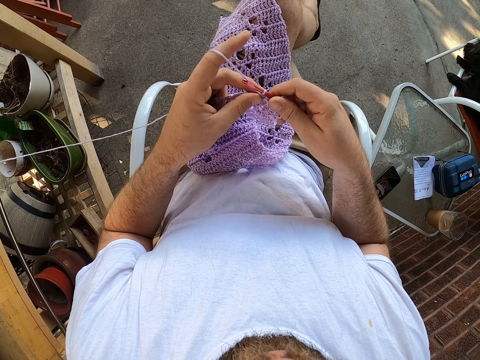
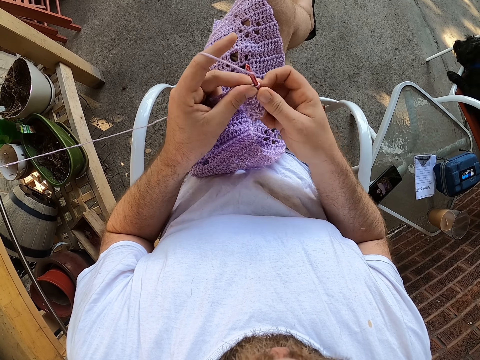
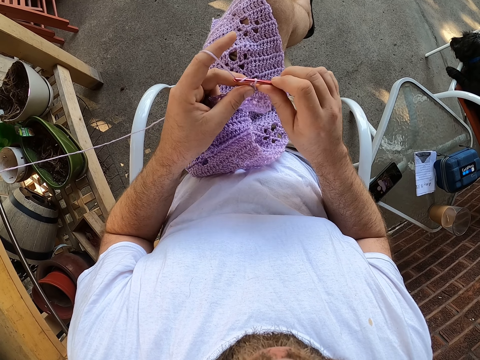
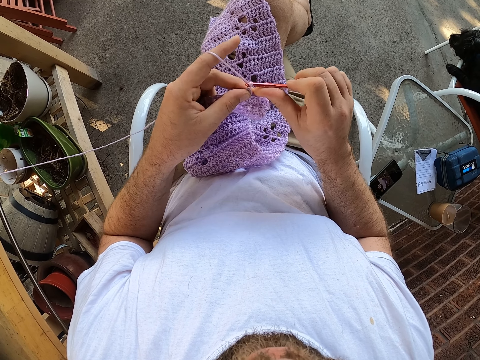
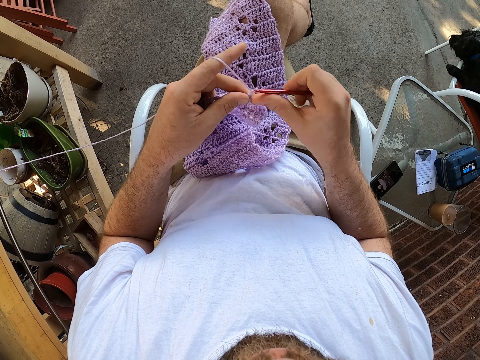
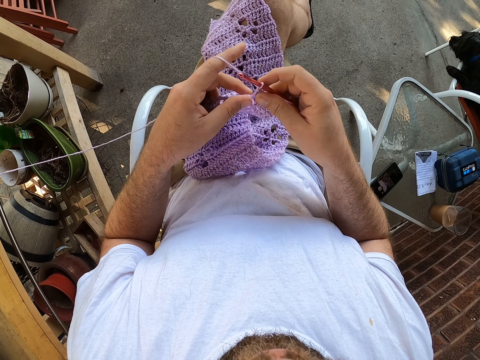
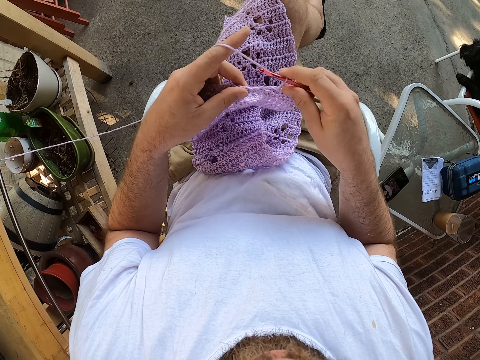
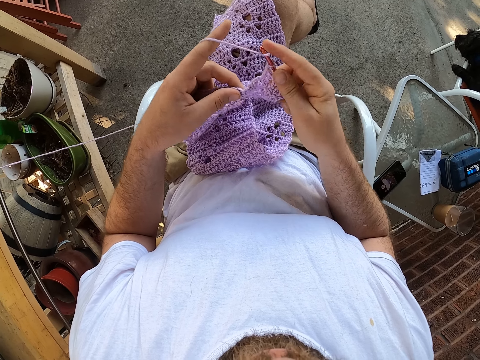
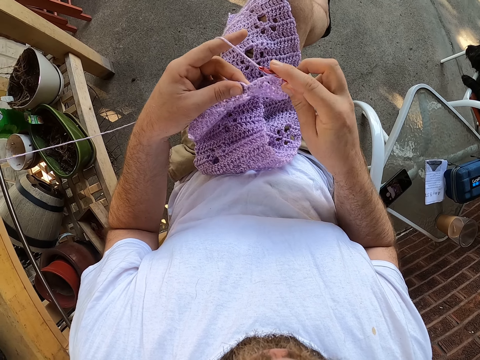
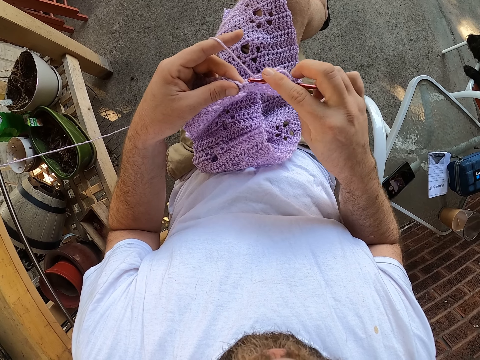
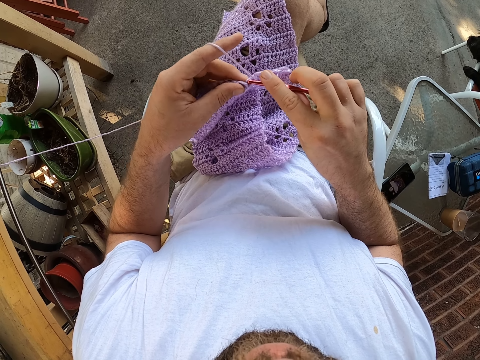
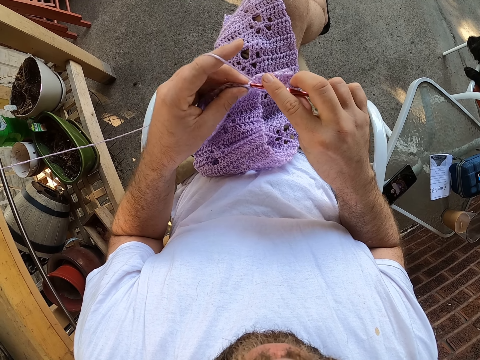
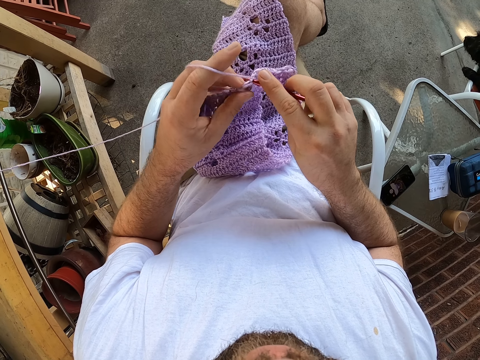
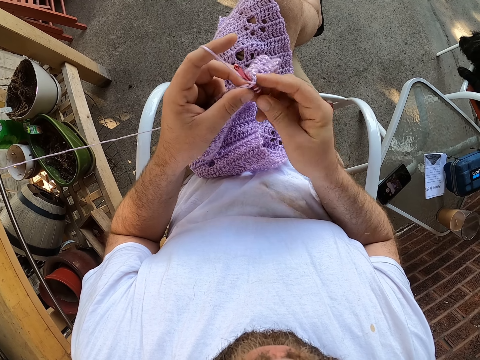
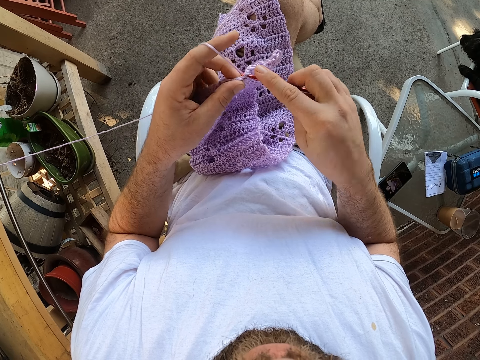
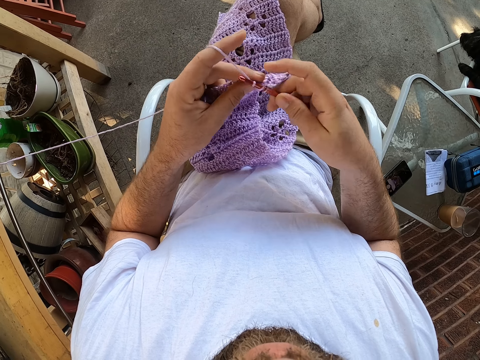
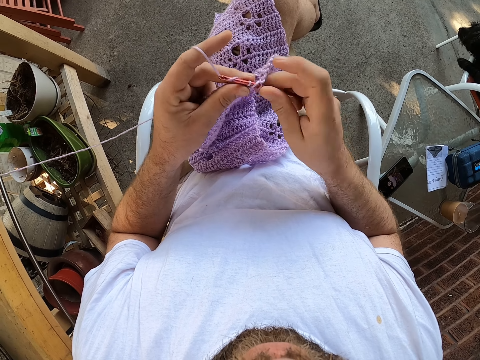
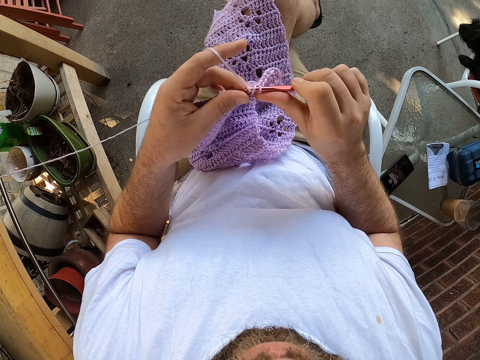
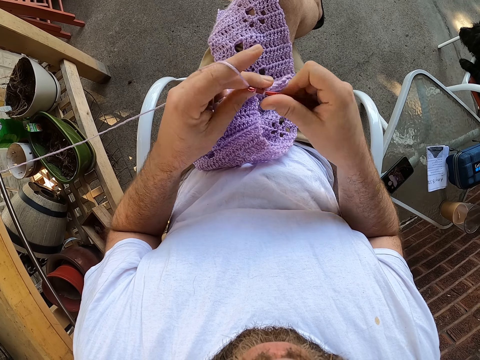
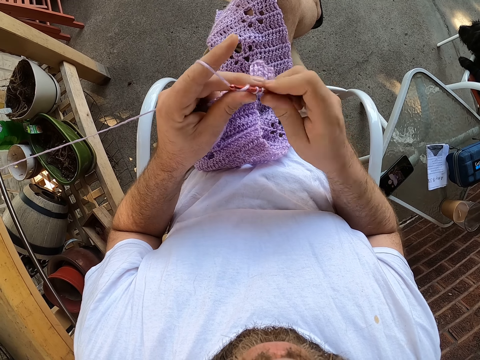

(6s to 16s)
The camera wearer sews the piece of cloth. They knit the shawl.

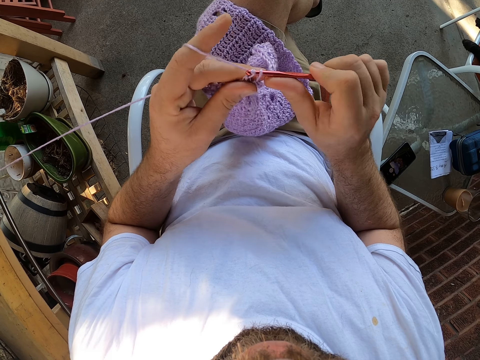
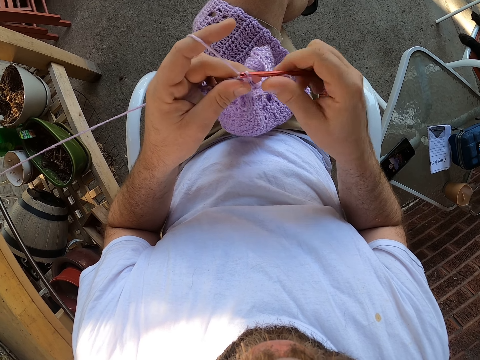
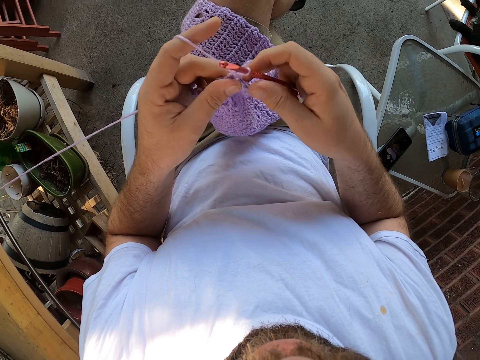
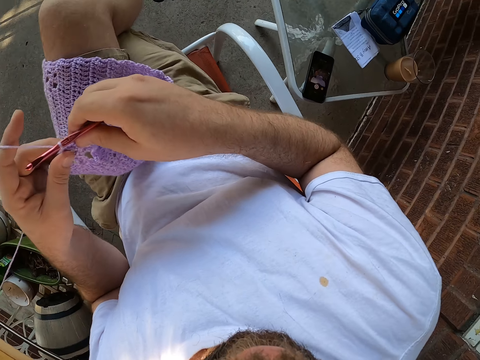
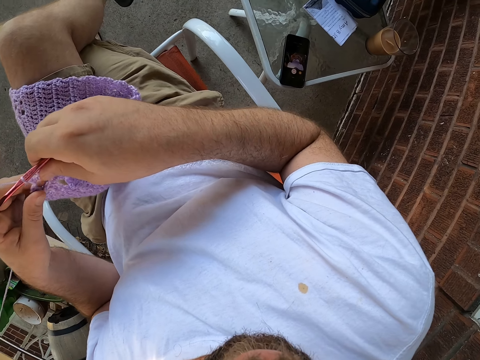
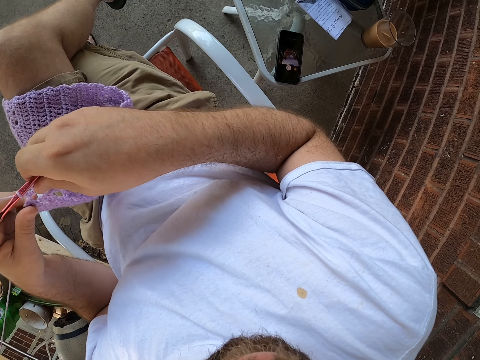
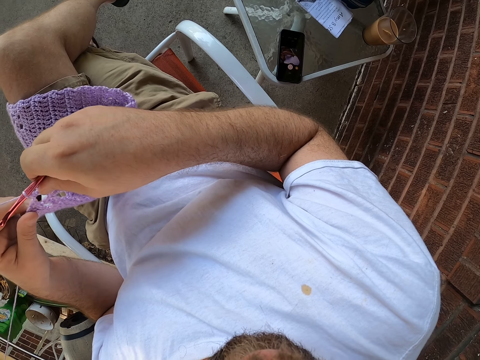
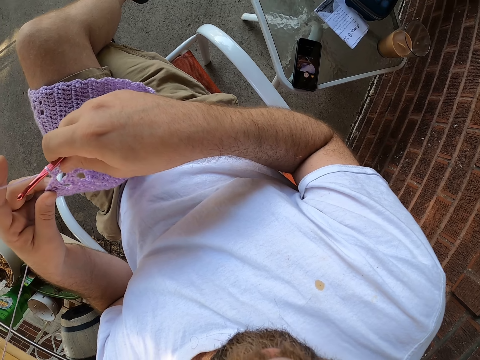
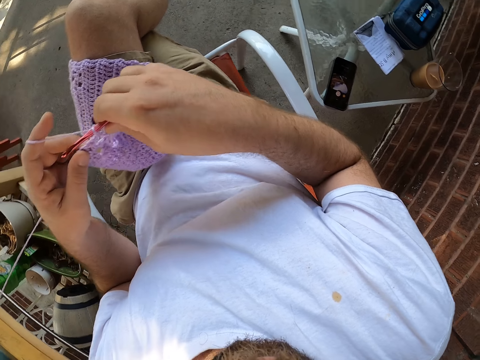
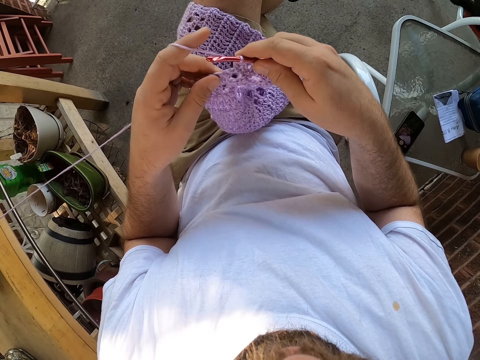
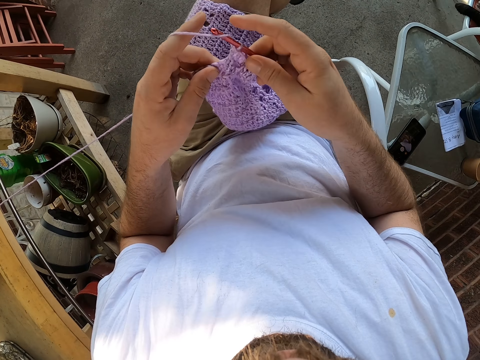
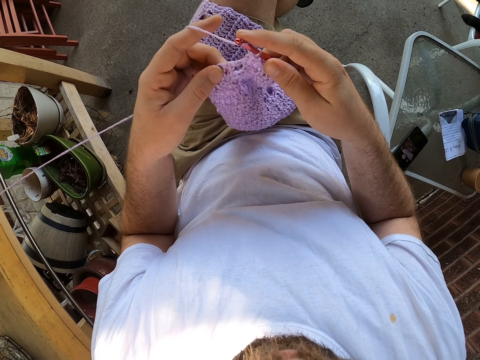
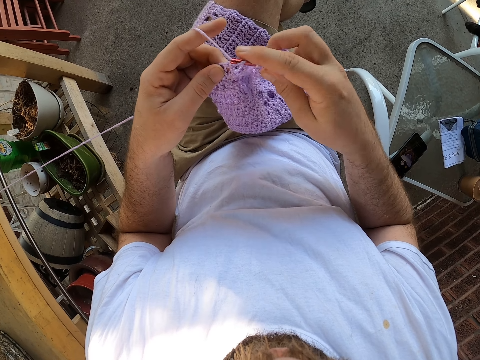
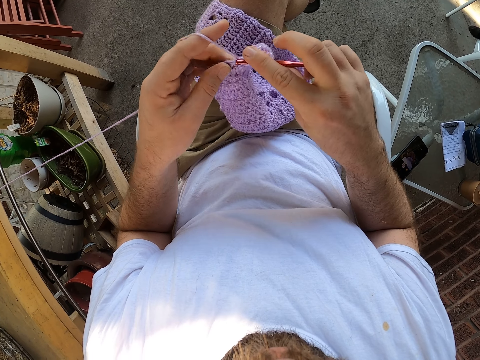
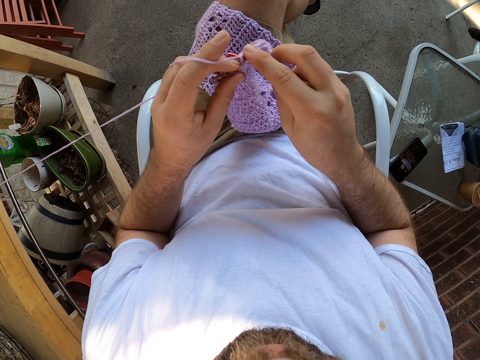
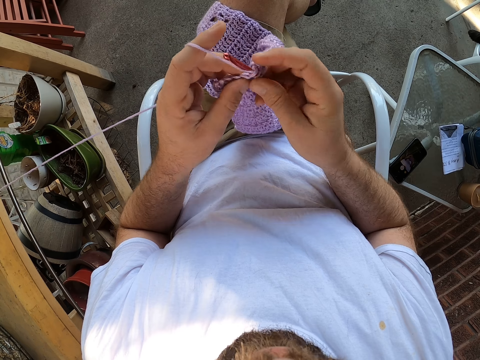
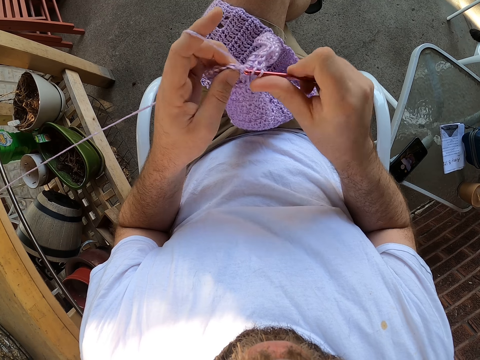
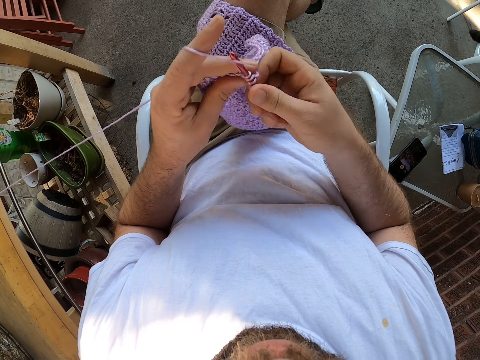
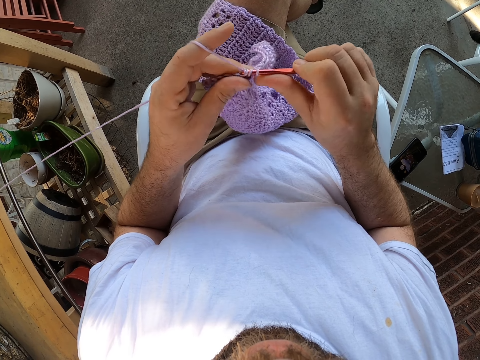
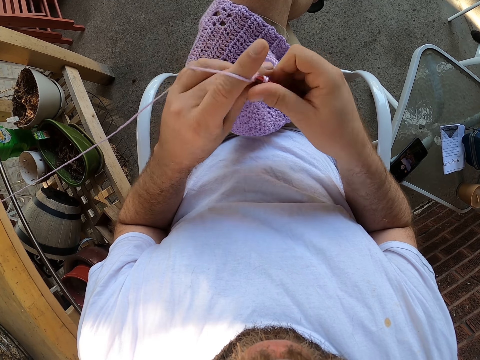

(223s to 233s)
The camera wearer looks aside. They sew the piece of cloth.

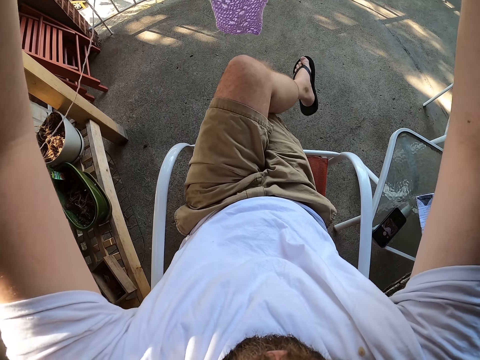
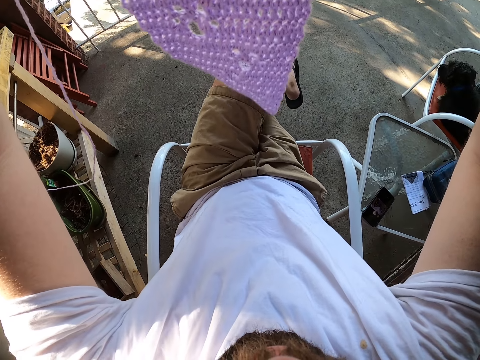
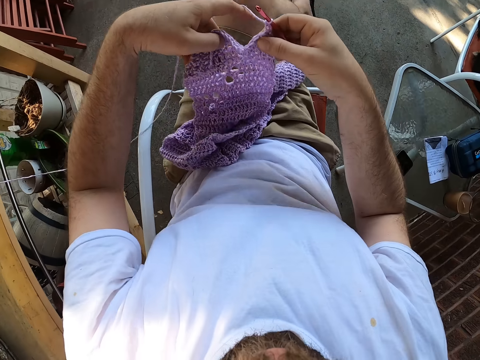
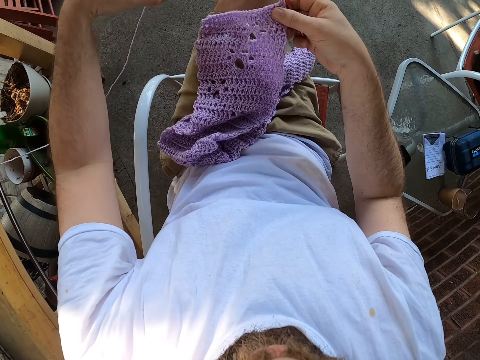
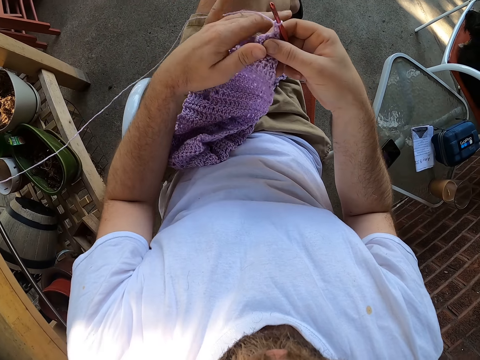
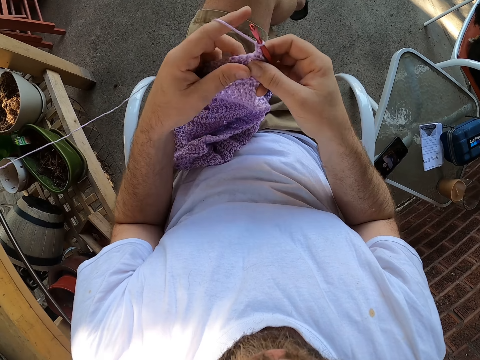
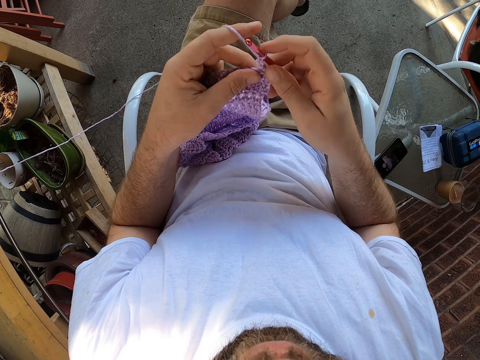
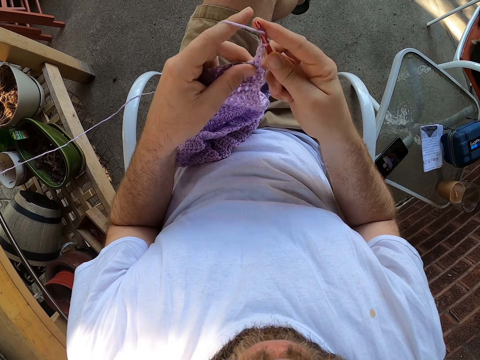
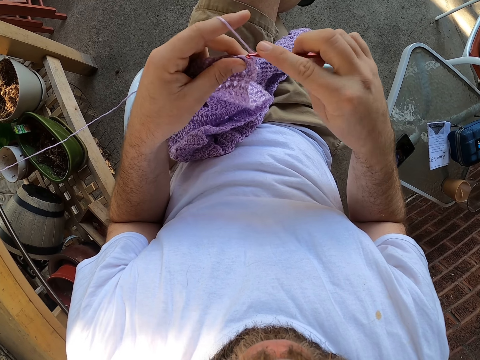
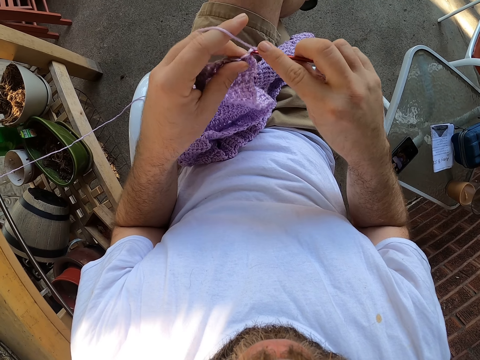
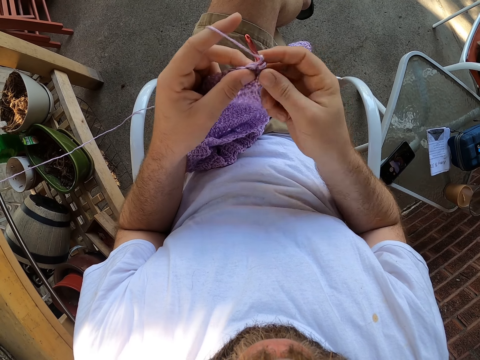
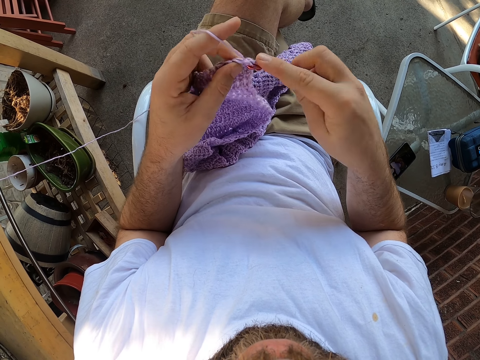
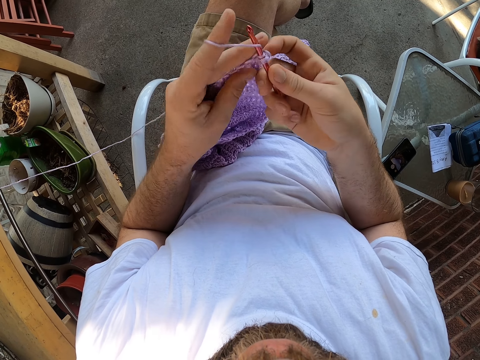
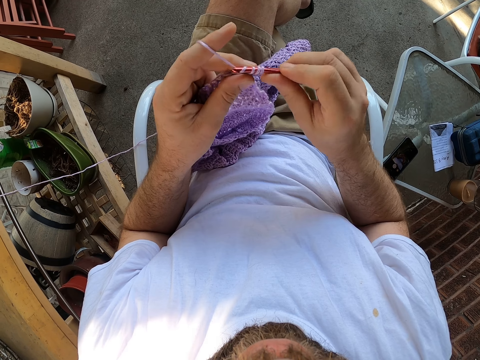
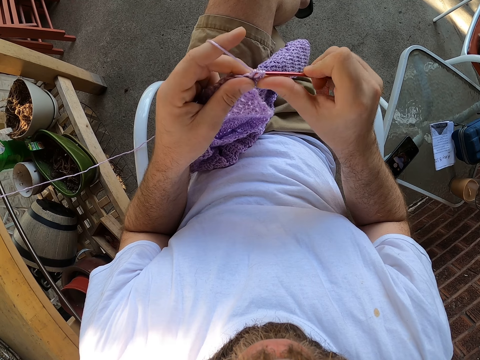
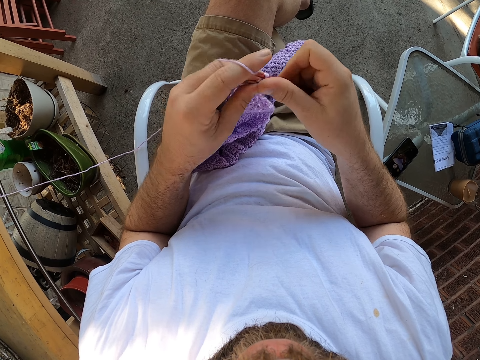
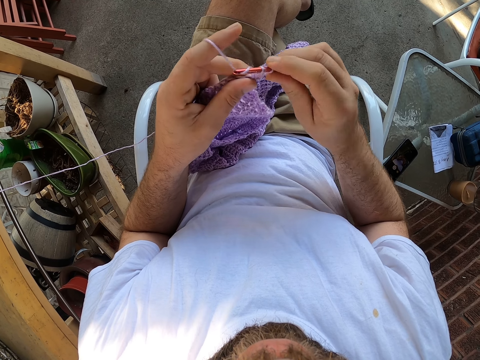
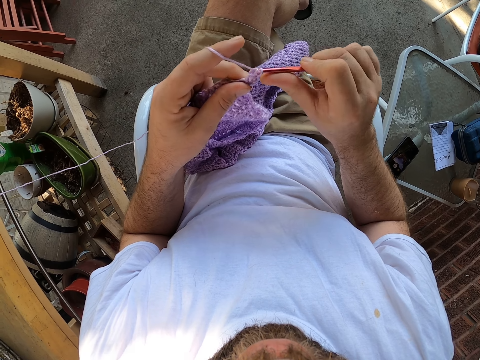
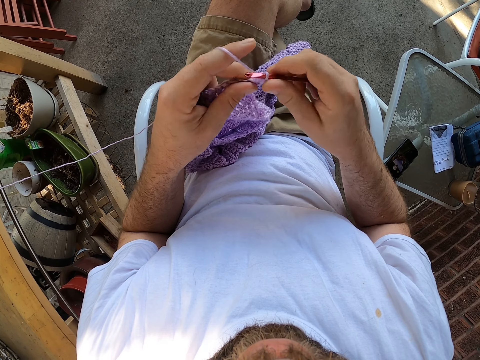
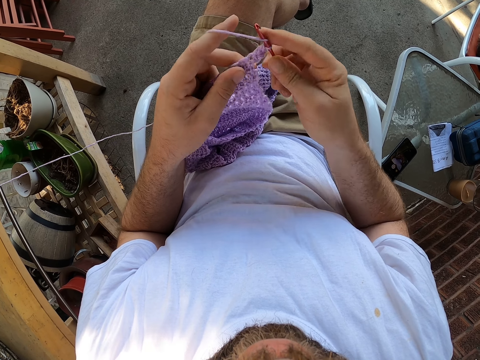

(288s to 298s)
The camera wearer places fabric in her lap. She knits the shawl. She weaves the fabric.
